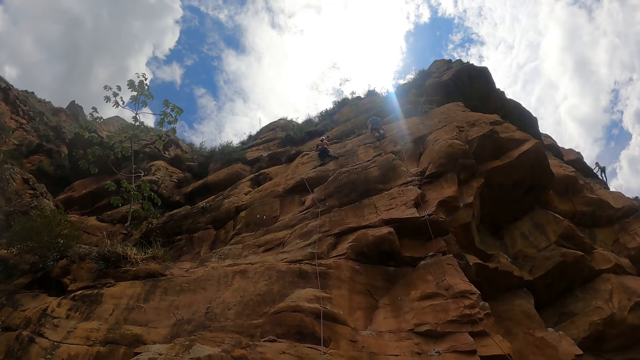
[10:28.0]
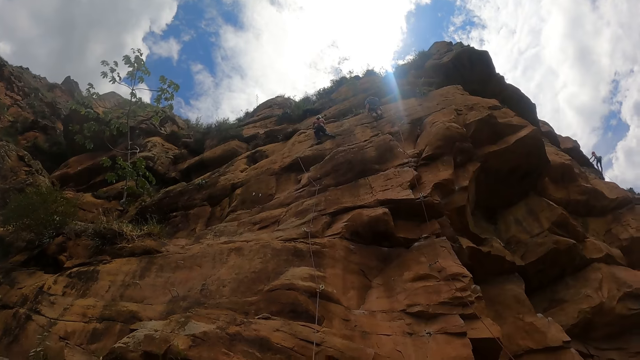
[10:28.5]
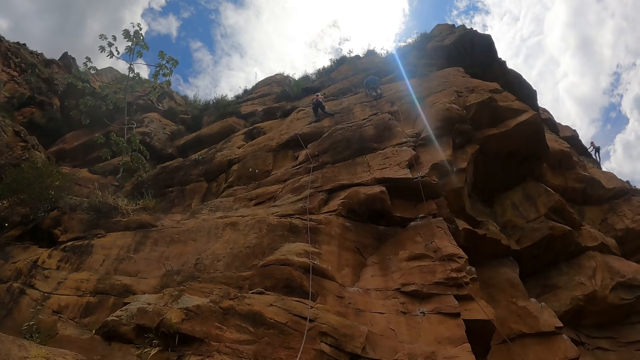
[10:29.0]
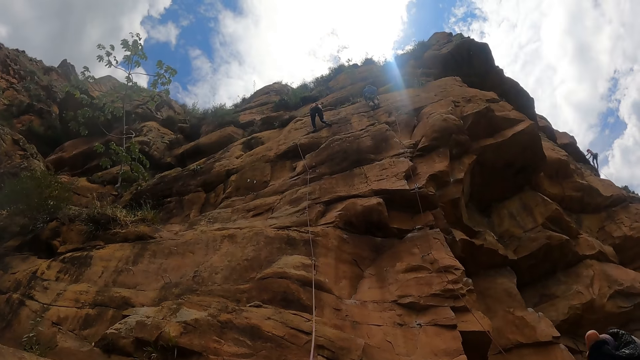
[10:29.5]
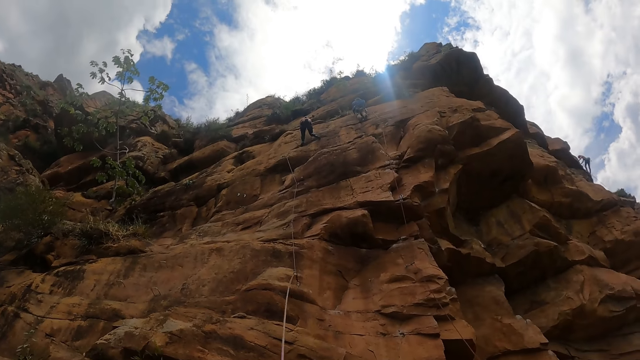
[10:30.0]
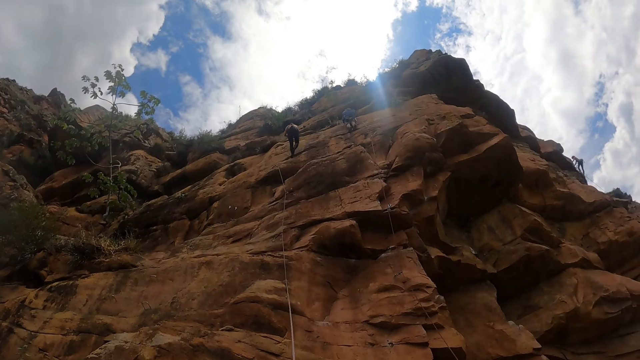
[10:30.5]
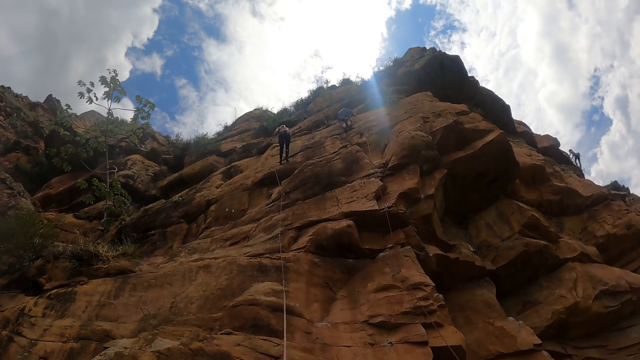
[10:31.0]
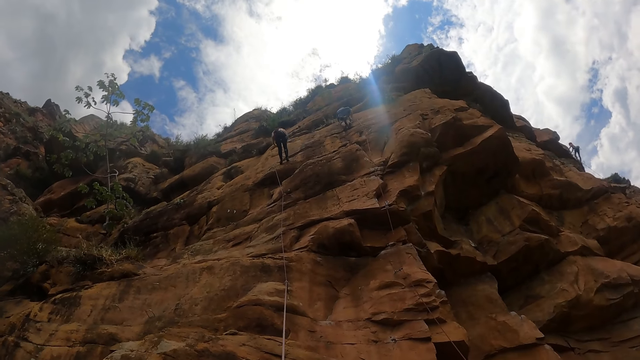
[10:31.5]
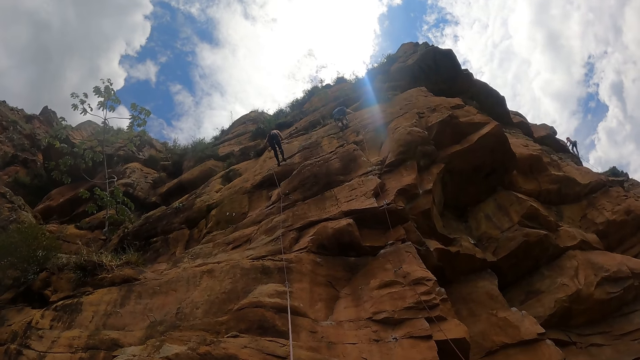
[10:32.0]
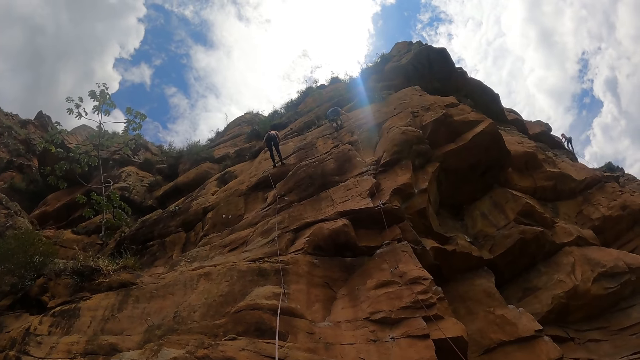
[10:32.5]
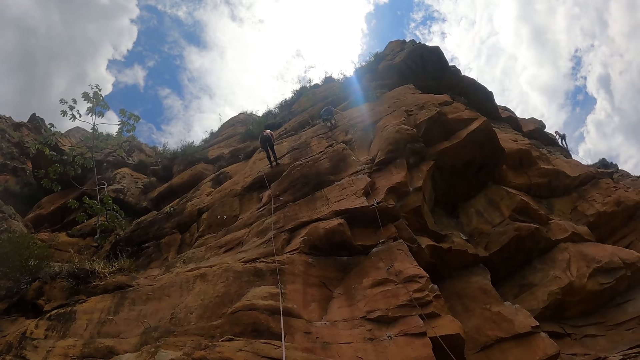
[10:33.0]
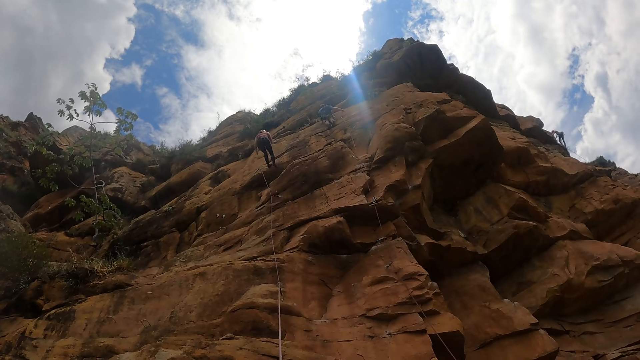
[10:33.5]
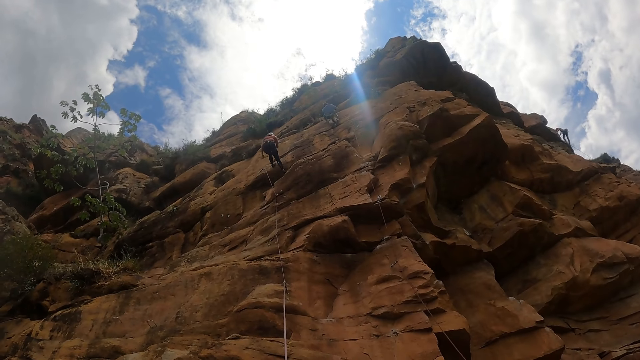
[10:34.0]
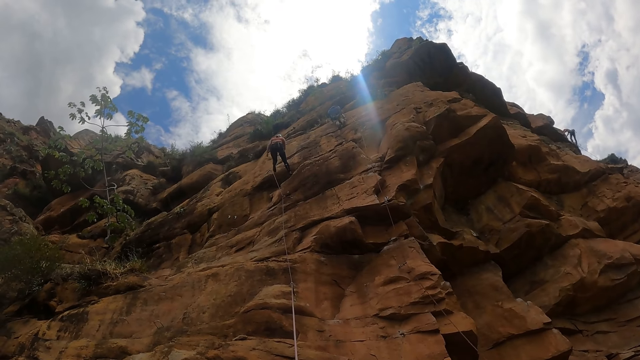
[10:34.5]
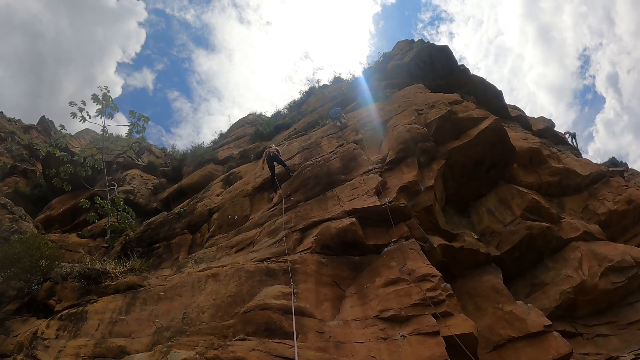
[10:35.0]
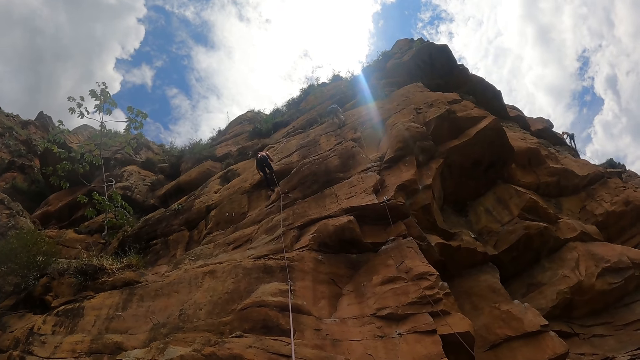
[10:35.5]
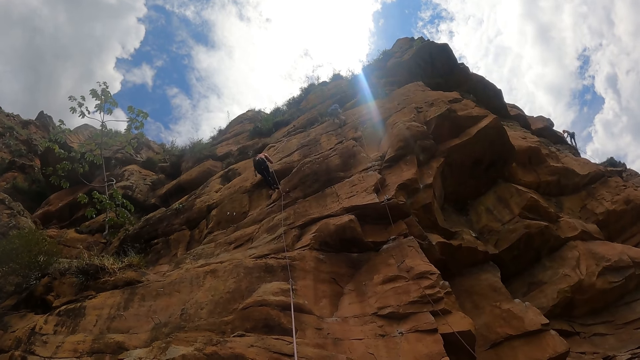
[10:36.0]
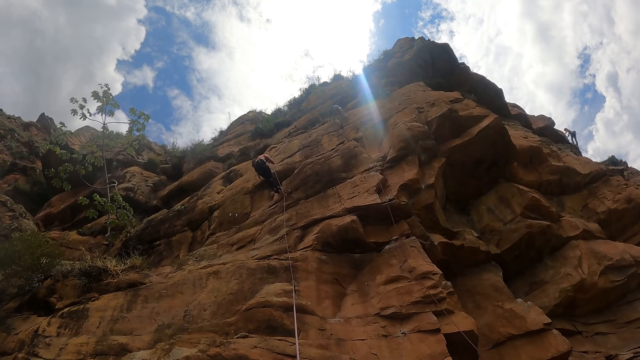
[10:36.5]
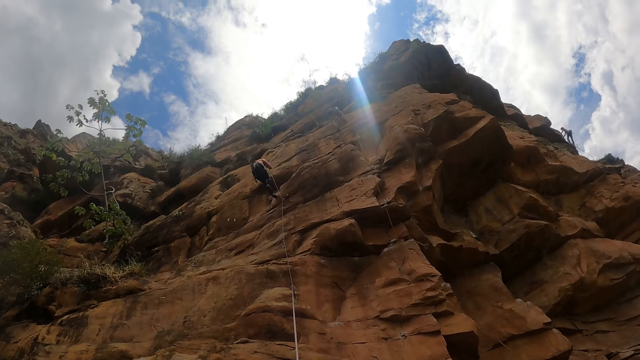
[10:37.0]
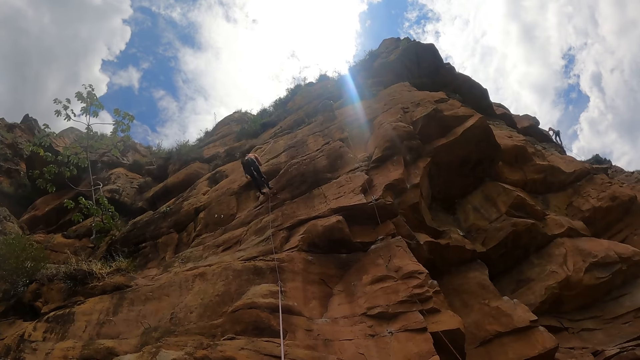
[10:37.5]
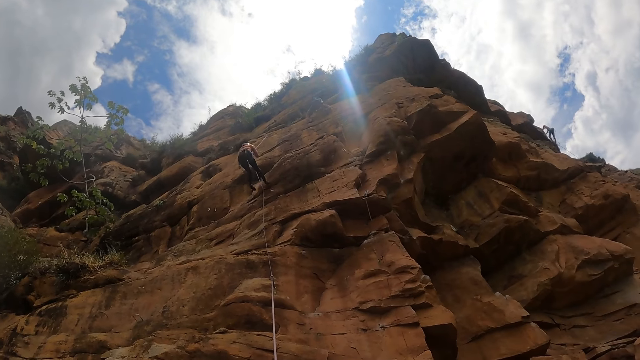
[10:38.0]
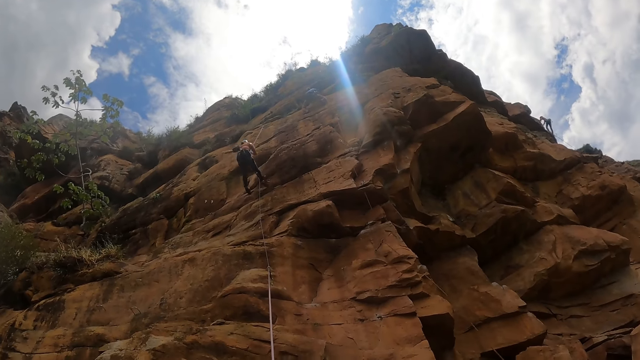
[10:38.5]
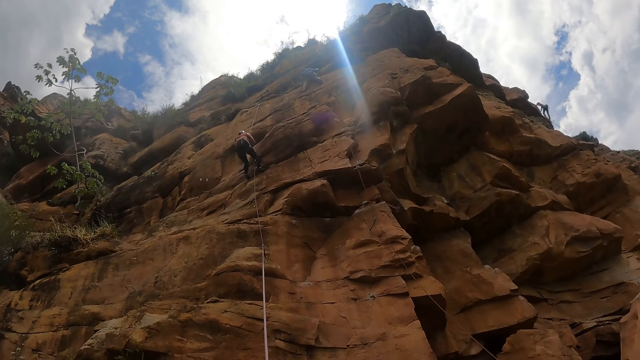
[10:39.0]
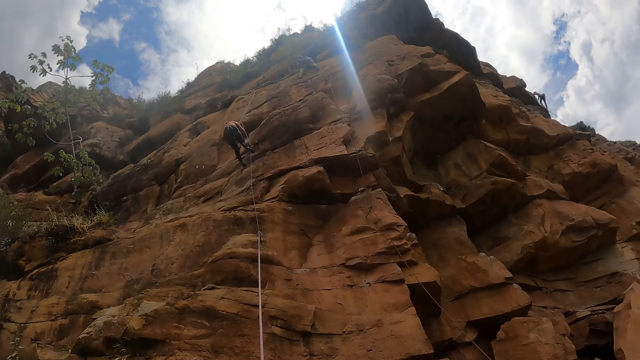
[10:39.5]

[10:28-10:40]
The camera wearer moves the rope. They look around.

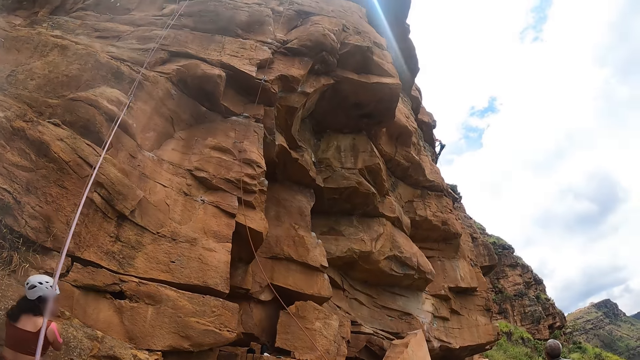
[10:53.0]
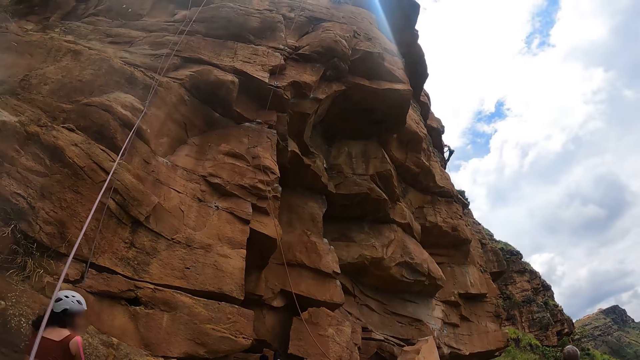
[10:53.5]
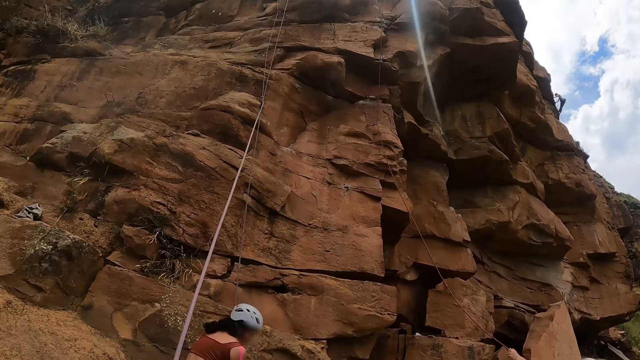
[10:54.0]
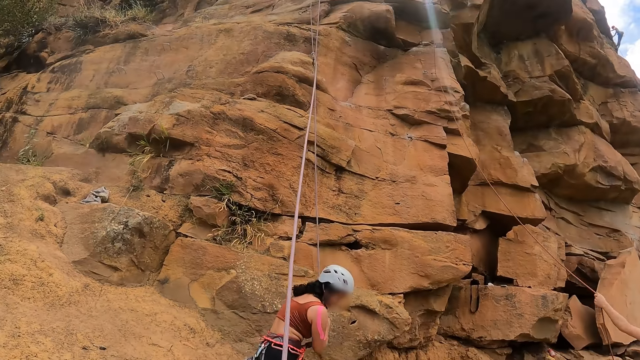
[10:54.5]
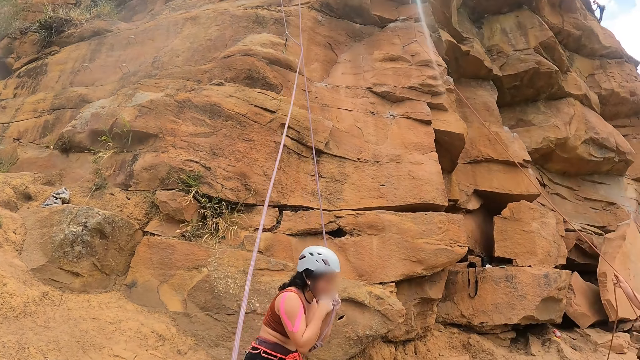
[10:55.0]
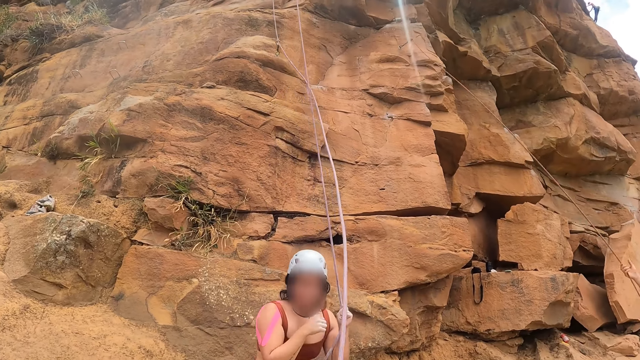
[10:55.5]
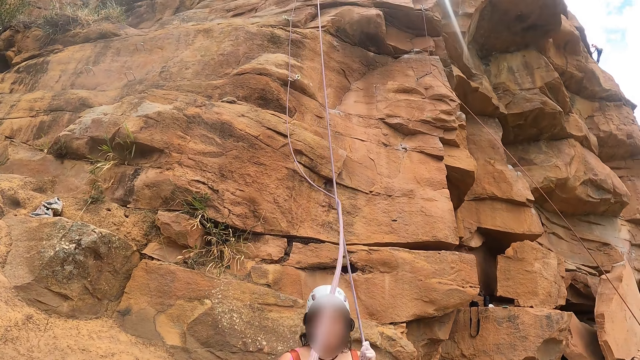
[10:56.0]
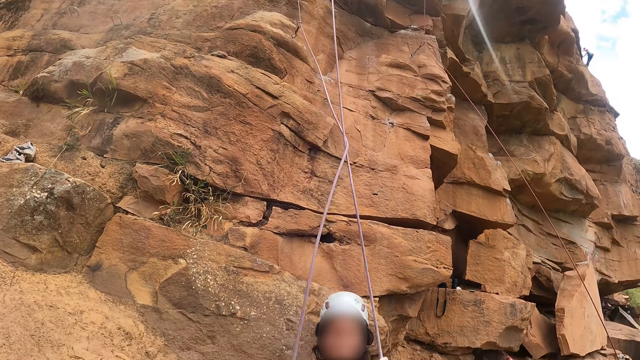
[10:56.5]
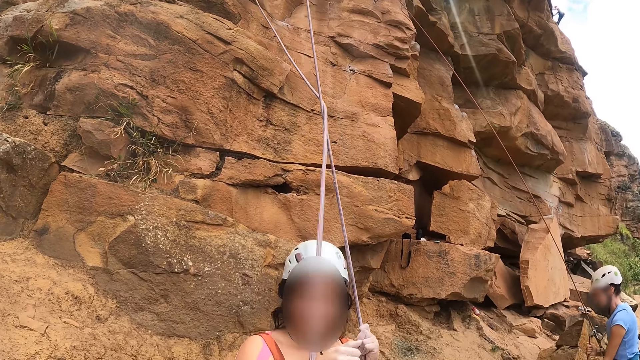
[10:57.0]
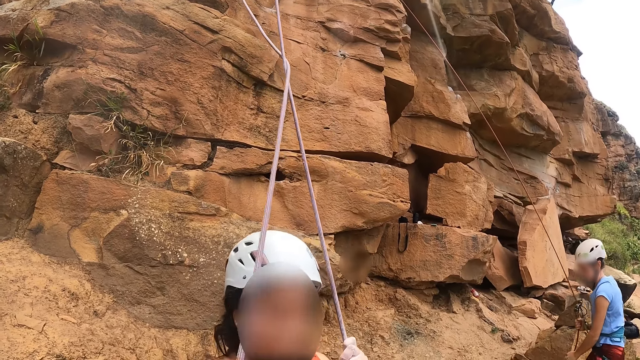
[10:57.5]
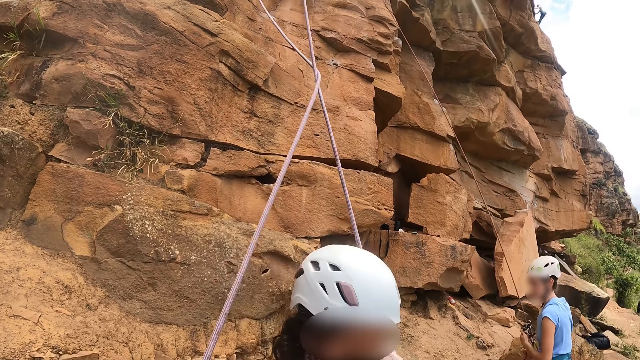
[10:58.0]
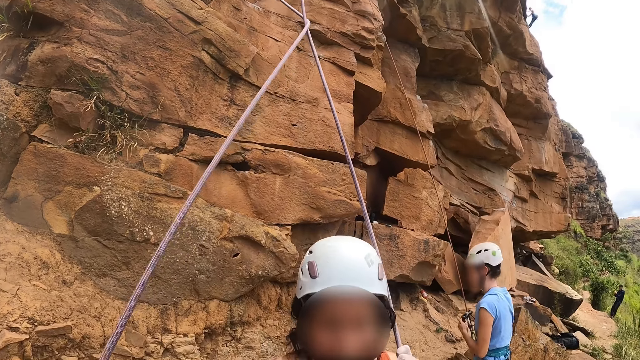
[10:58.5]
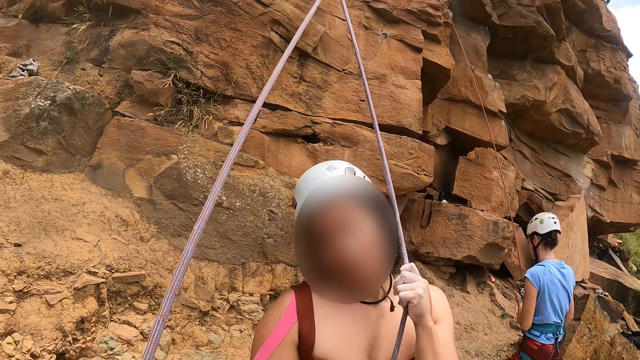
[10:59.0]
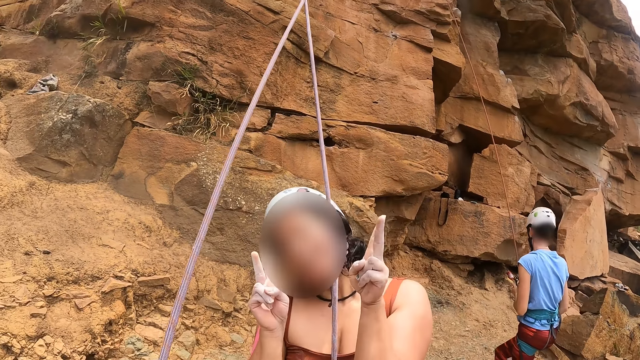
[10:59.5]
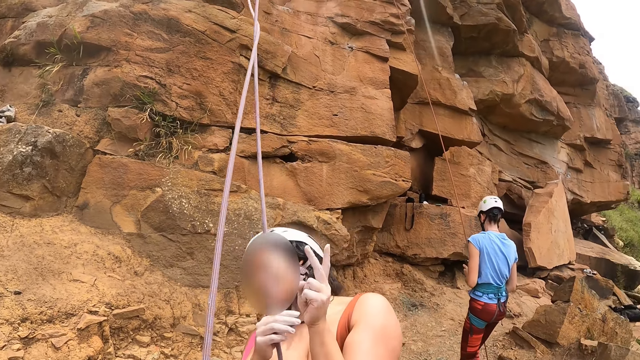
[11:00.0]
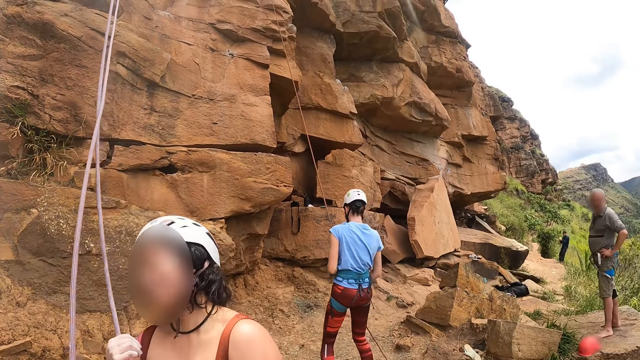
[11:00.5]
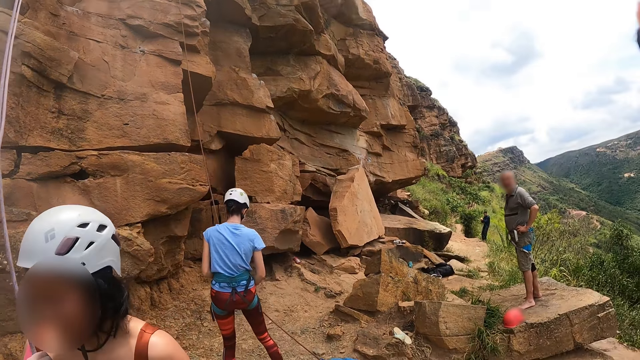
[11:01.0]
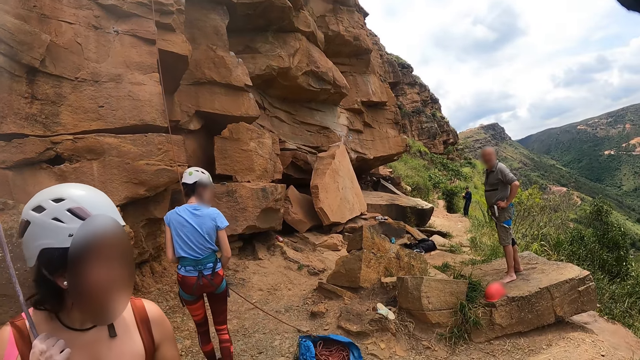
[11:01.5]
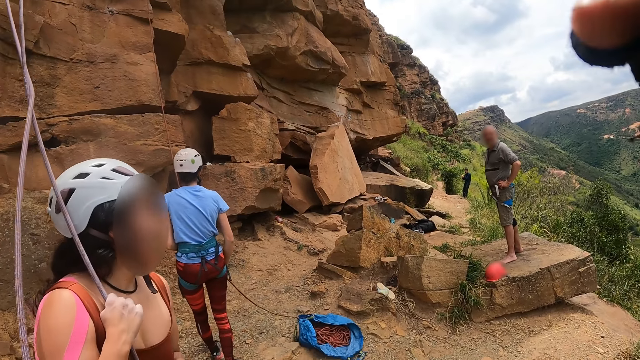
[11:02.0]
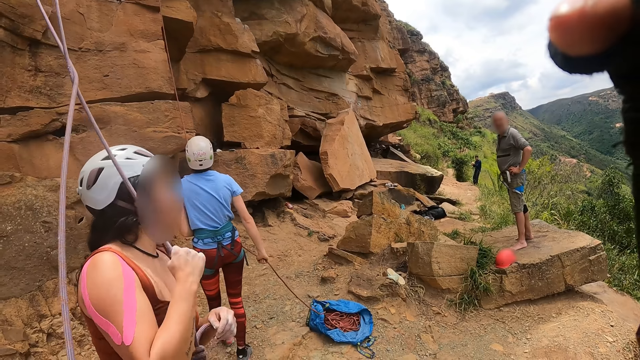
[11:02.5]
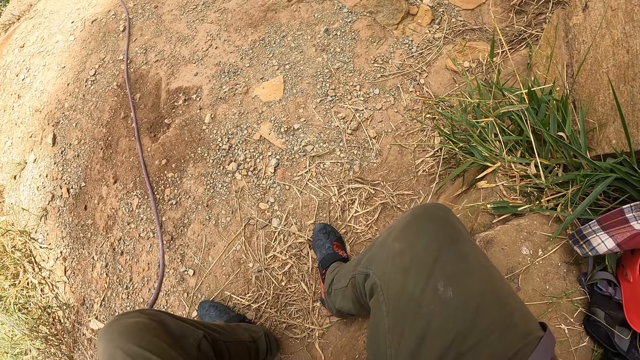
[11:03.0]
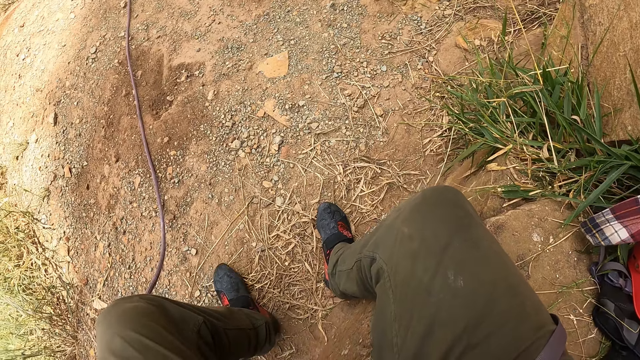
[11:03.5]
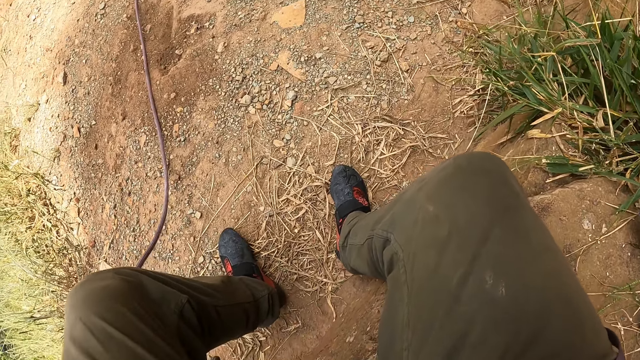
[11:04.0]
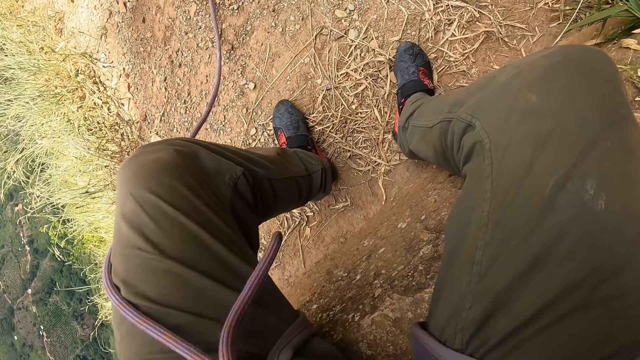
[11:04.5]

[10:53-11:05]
A lady interacts with the camera wearer. The camera wearer looks around the hiking site. They adjust the camera. They move the leg.
